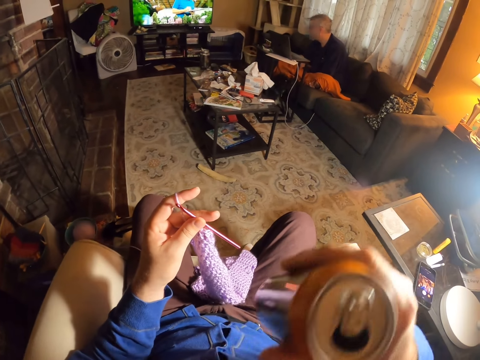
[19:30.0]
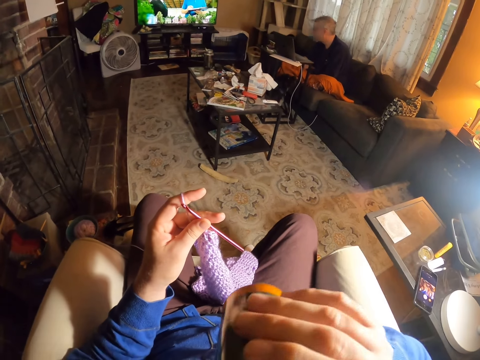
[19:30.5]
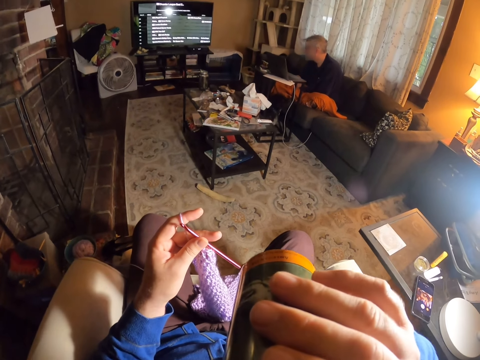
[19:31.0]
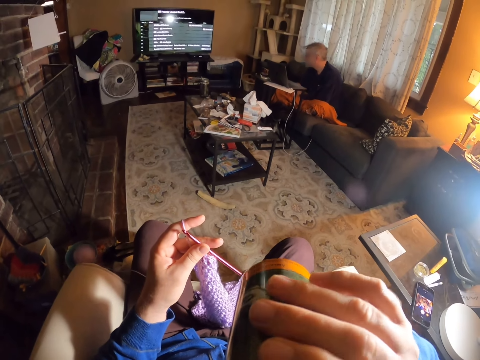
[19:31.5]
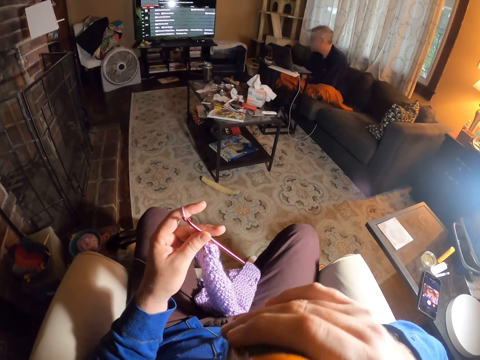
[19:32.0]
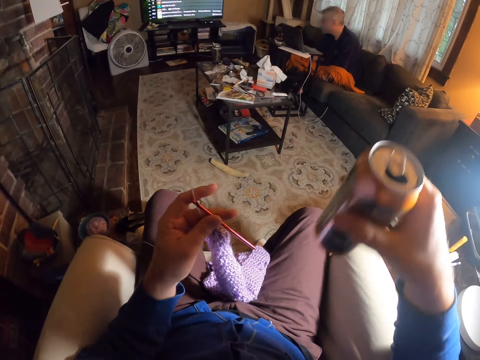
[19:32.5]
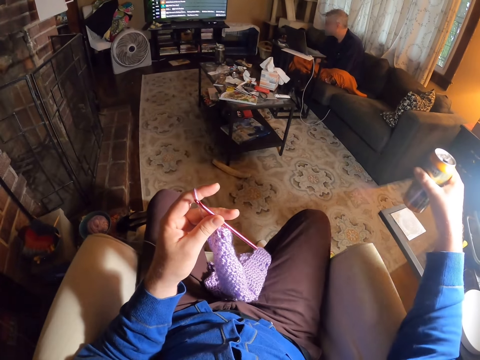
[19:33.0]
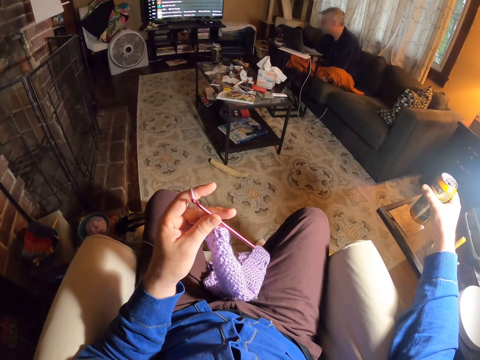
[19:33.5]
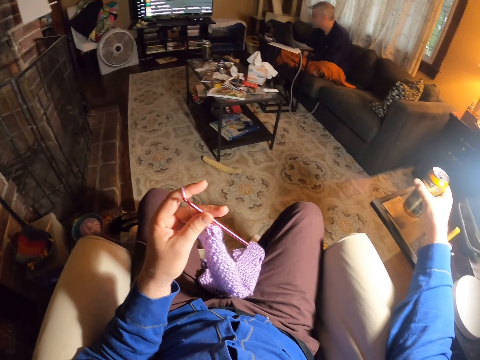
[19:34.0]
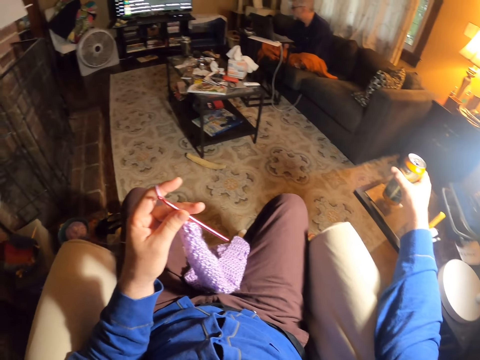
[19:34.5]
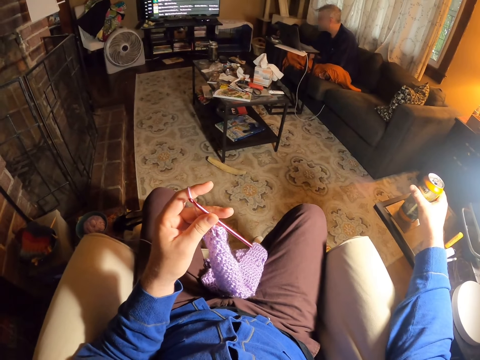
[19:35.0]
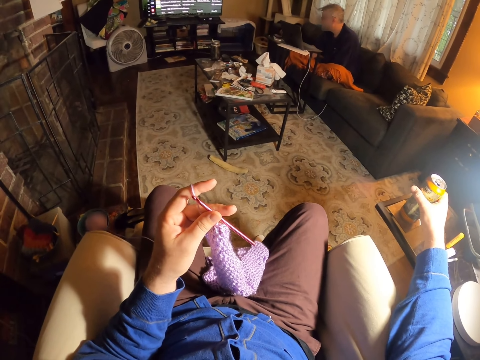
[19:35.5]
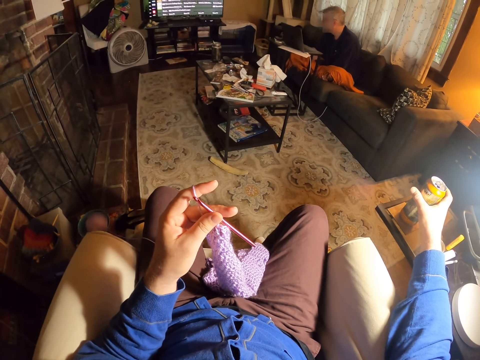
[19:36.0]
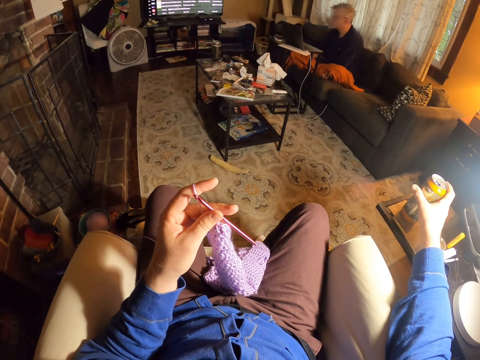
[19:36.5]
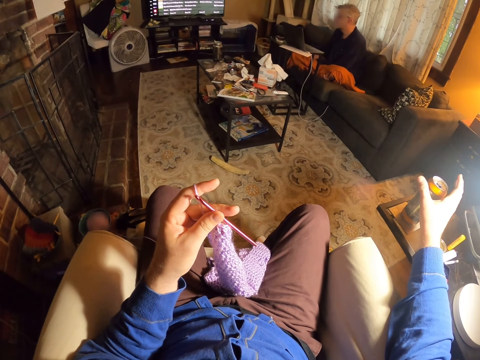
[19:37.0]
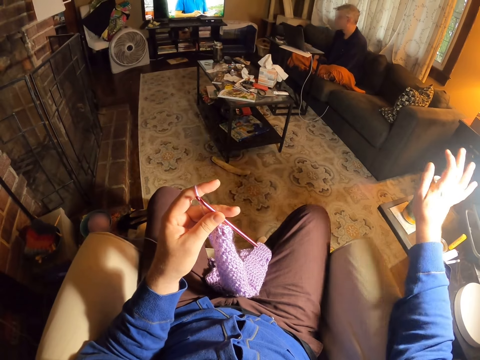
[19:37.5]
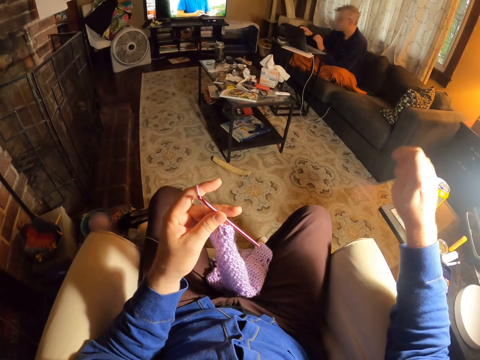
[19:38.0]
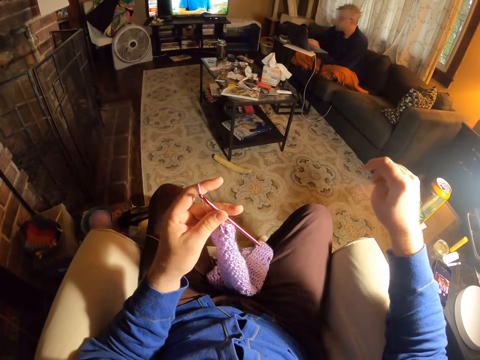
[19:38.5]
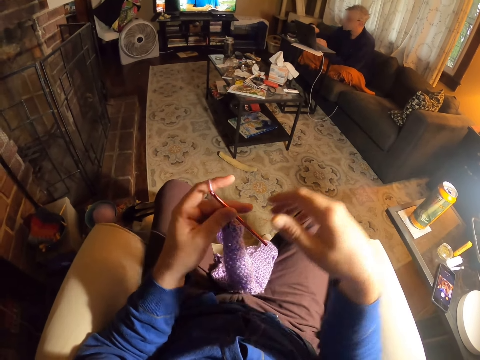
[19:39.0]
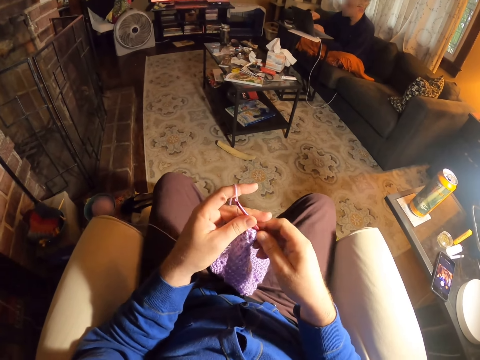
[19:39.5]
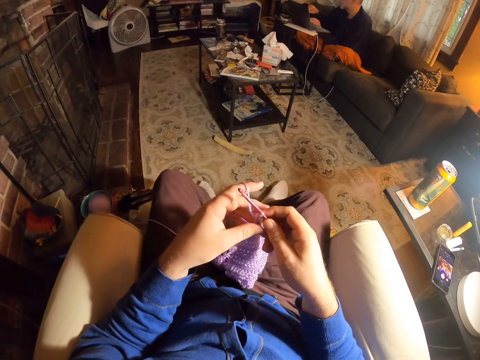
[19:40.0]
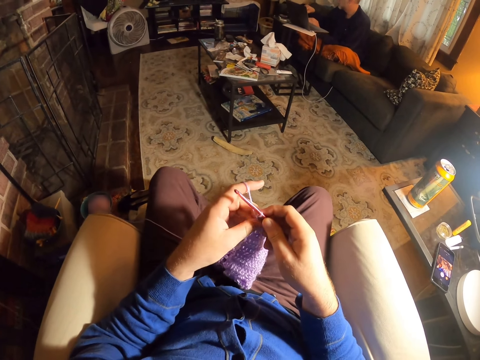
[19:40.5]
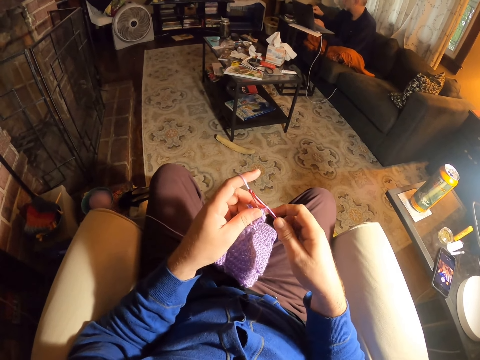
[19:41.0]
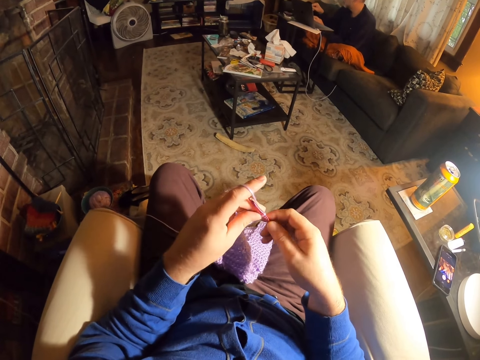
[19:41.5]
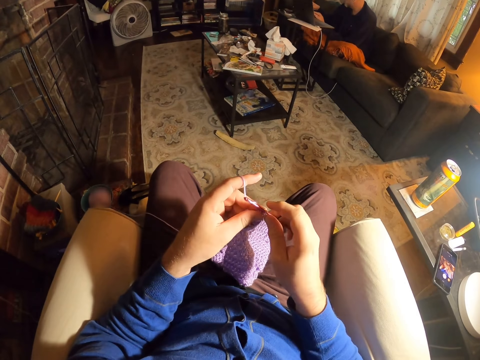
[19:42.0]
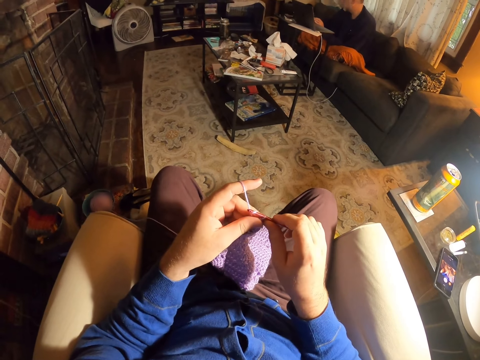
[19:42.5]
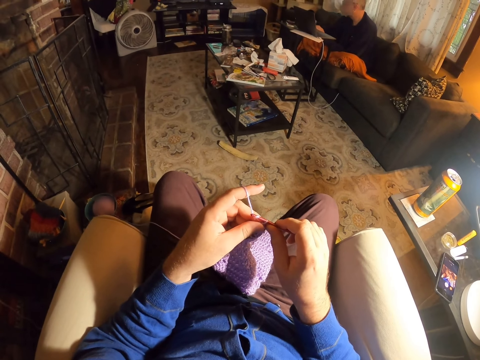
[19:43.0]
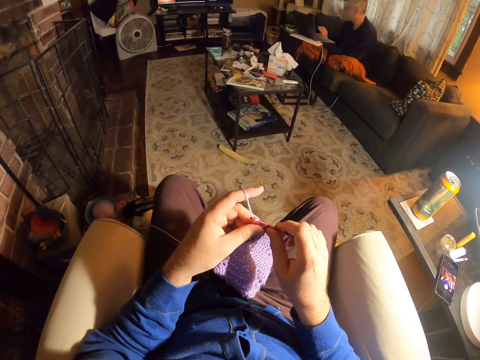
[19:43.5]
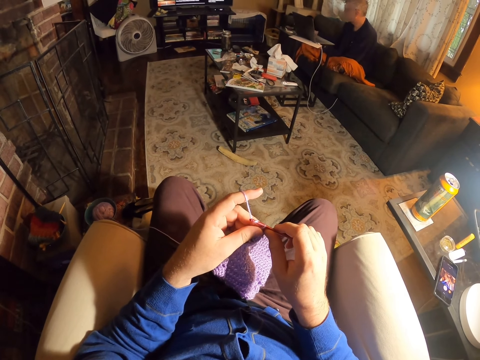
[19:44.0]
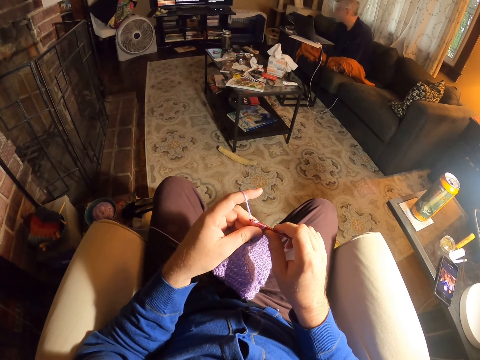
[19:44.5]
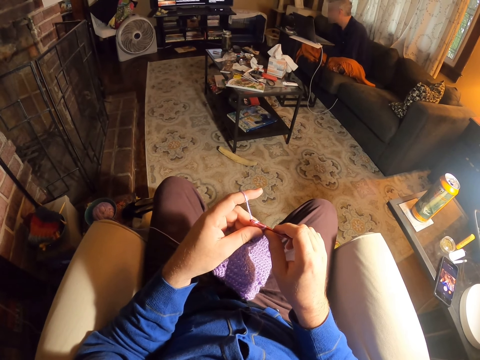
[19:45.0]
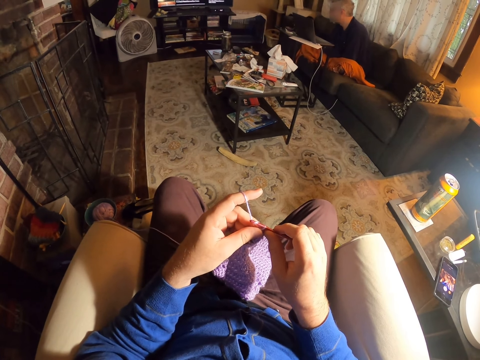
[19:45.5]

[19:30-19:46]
The camera wearer drinks from the drink can. They put the drink can on the table. They fold the thumb. They switch the crochet needle to the other hand. They adjust the legs. They knit a fabric using a crochet. They roll thread on the crochet needle.

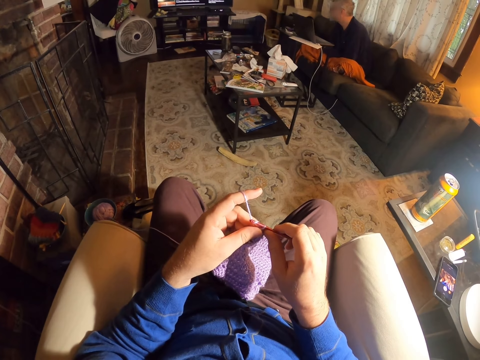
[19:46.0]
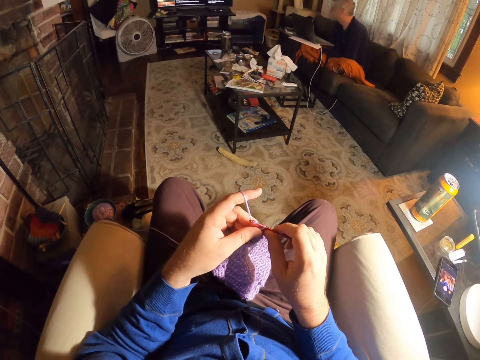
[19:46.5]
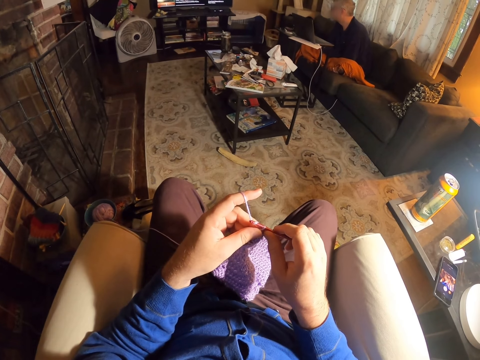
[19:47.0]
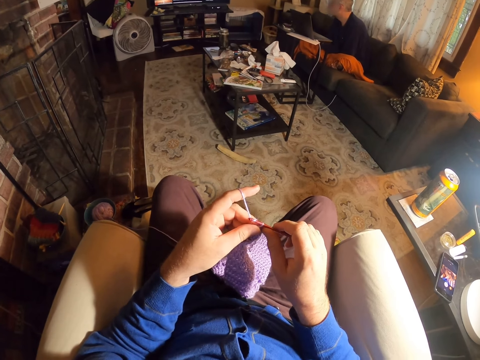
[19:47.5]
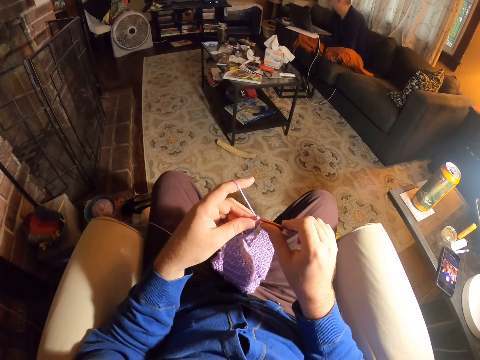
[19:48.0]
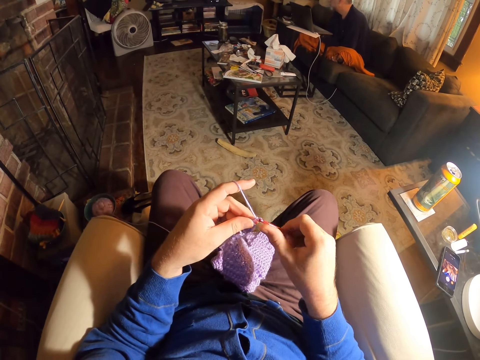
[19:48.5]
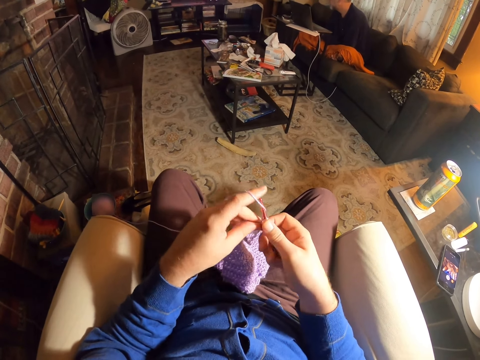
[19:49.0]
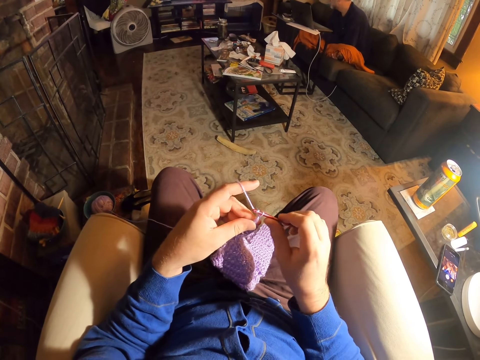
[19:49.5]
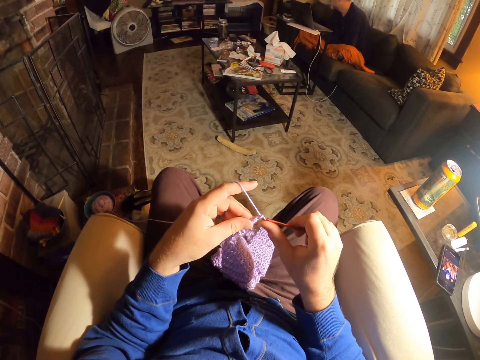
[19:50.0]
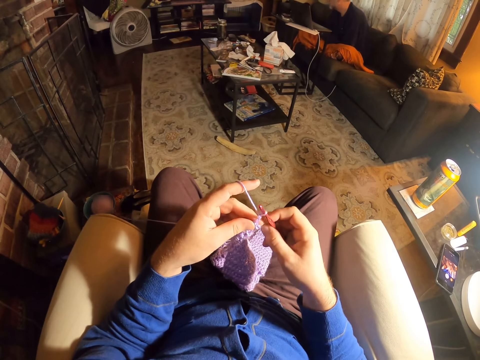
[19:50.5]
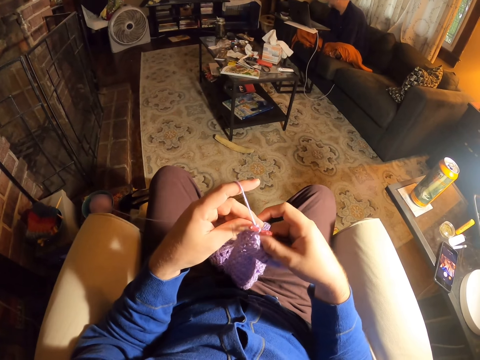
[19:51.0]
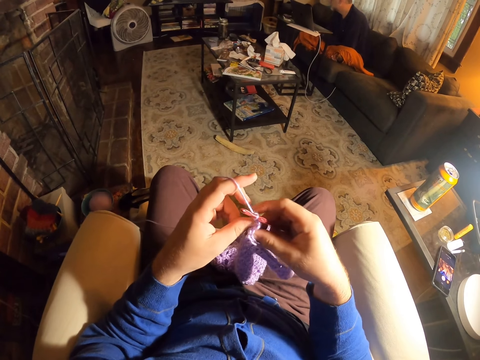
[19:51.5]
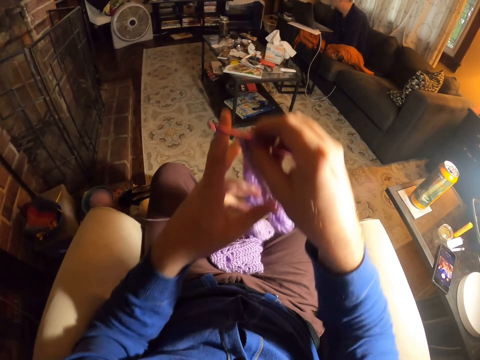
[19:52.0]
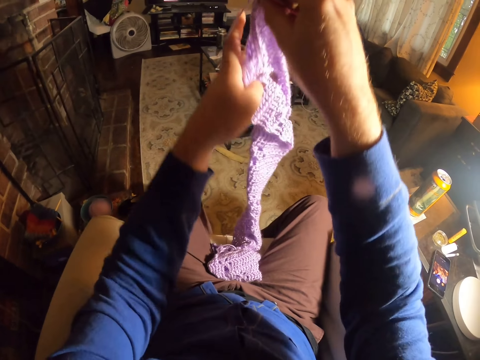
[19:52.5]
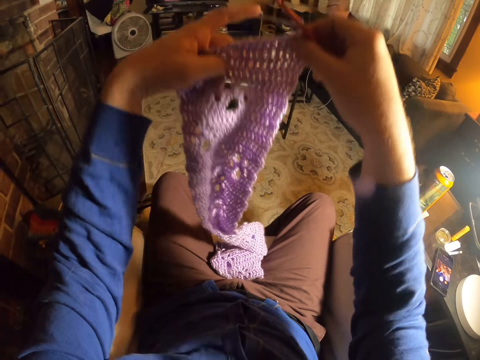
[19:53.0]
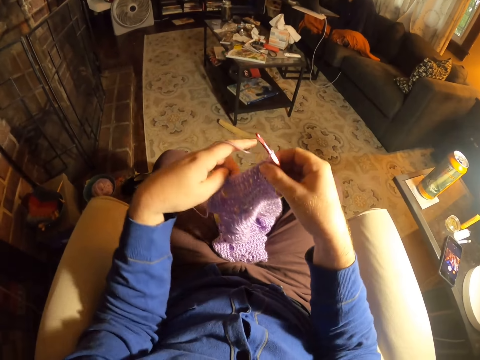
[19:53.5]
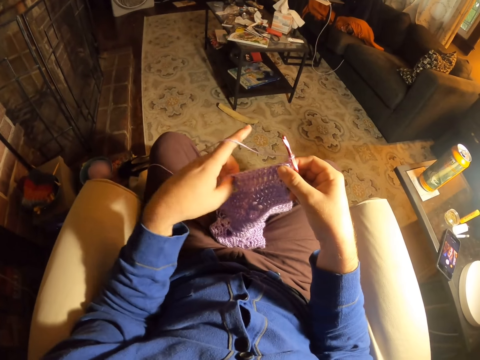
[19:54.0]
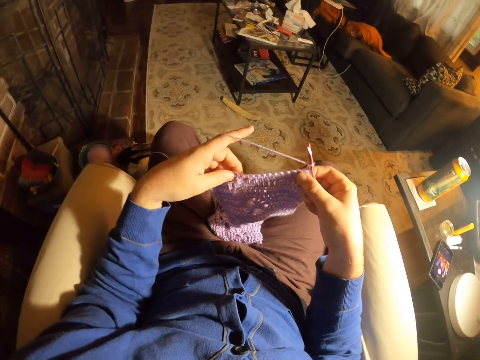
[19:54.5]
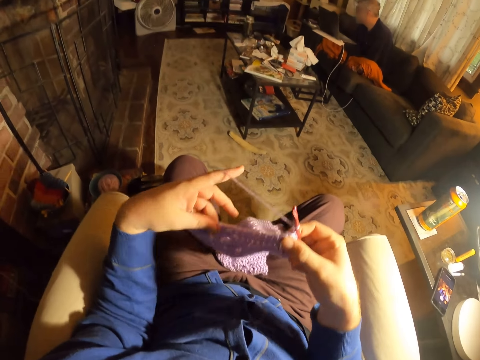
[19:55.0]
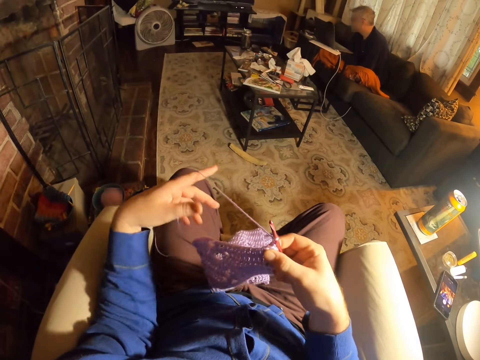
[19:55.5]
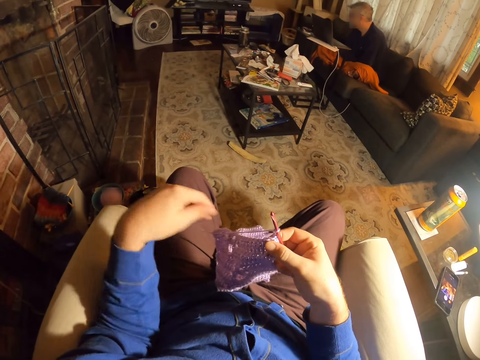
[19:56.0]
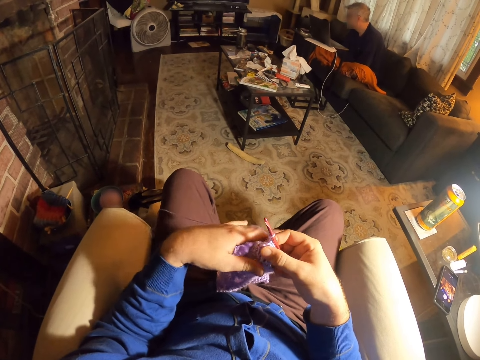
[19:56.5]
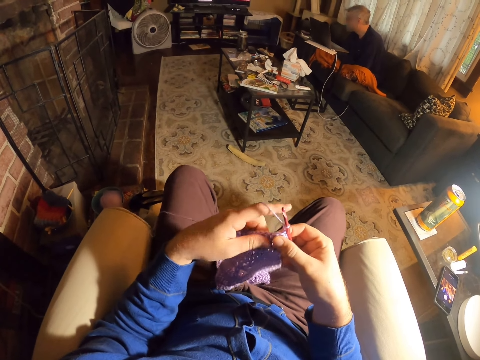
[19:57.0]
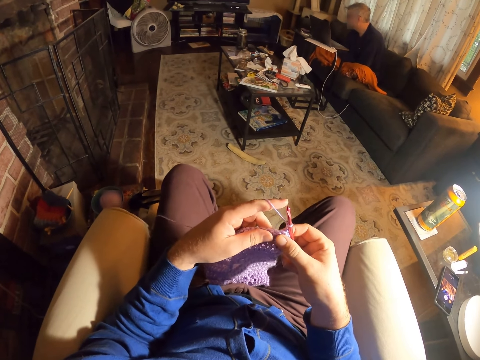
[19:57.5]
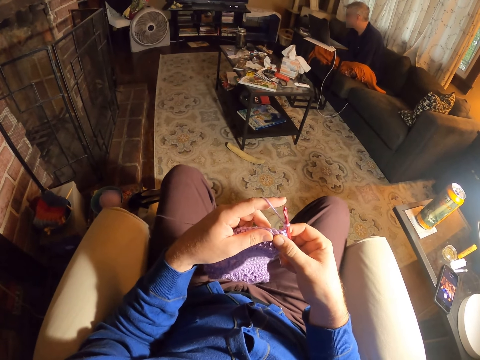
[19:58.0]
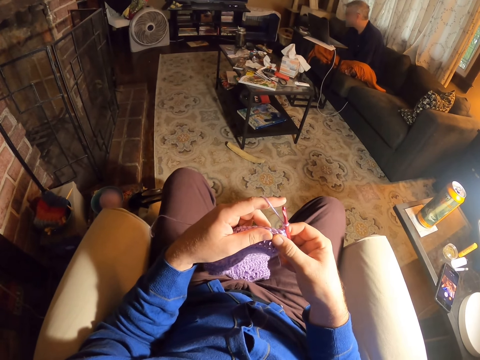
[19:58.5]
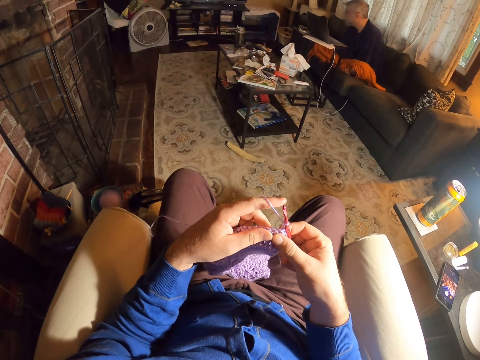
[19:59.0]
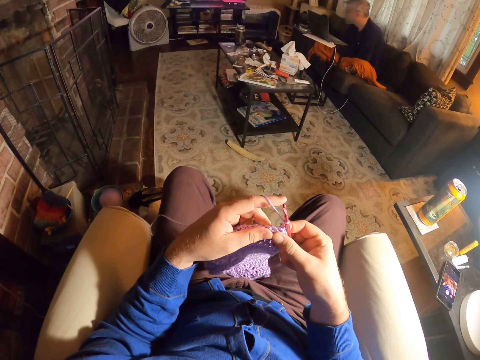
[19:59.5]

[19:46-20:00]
The camera wearer knits the fabric with a crochet needle. They roll thread on the crochet needle. They knit the fabric with the crochet needle. They rotate the fabric. They lift up the fabric. They rotate the fabric. They put the fabric on the couch. They pull the thread. They hold the fabric.
